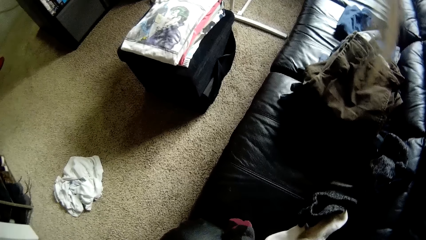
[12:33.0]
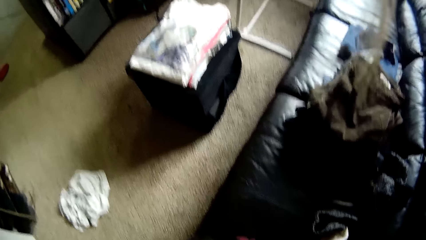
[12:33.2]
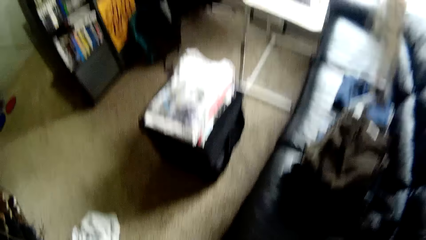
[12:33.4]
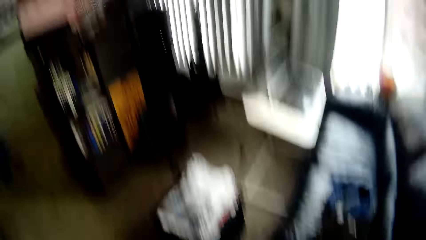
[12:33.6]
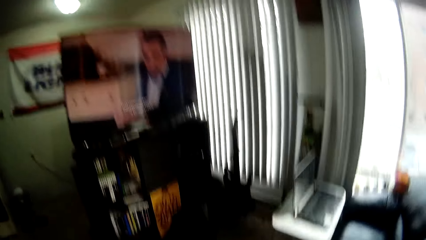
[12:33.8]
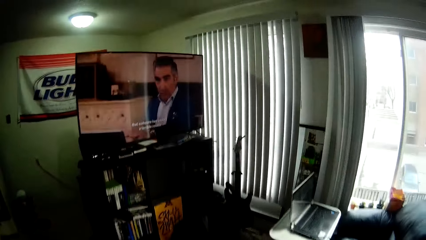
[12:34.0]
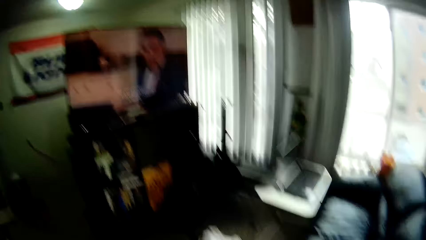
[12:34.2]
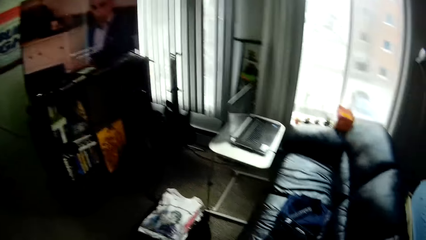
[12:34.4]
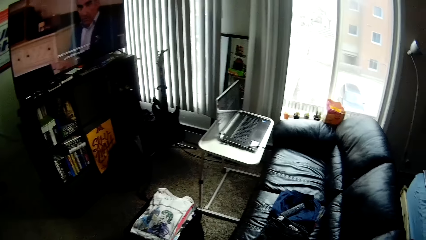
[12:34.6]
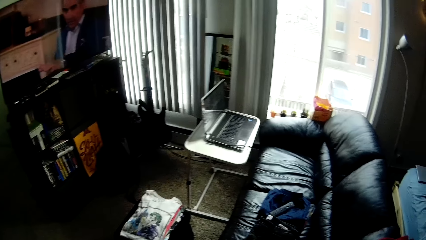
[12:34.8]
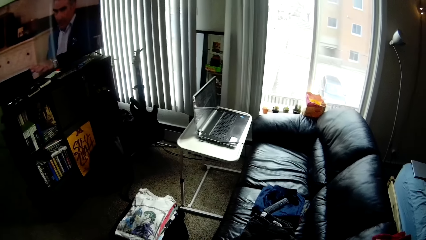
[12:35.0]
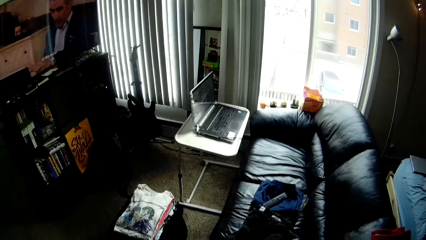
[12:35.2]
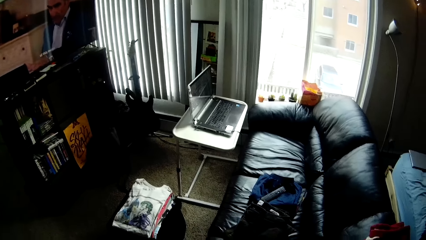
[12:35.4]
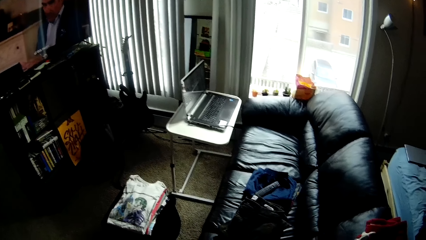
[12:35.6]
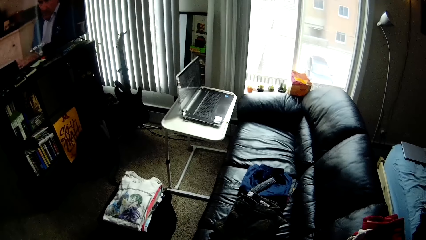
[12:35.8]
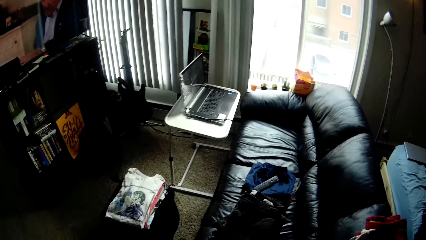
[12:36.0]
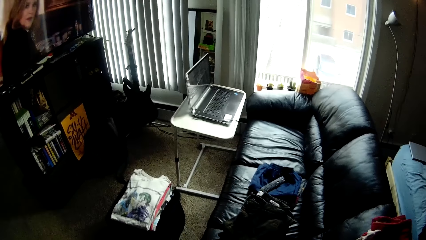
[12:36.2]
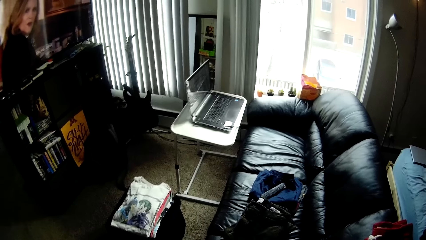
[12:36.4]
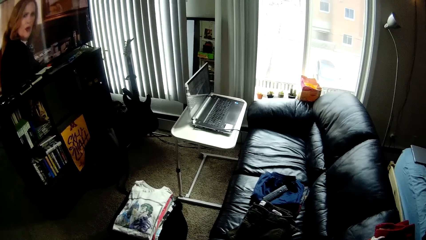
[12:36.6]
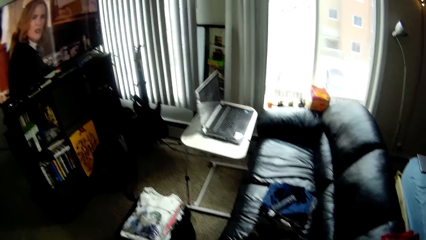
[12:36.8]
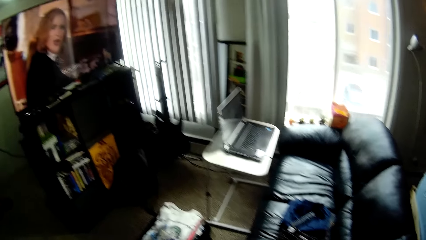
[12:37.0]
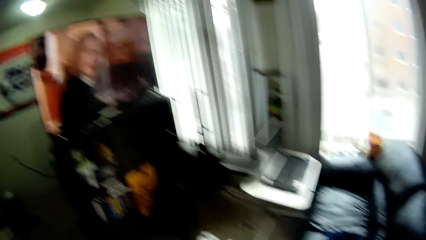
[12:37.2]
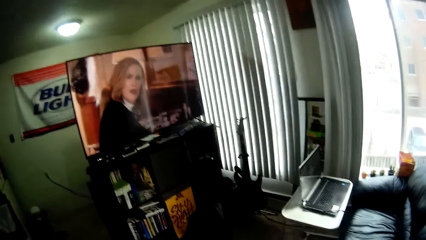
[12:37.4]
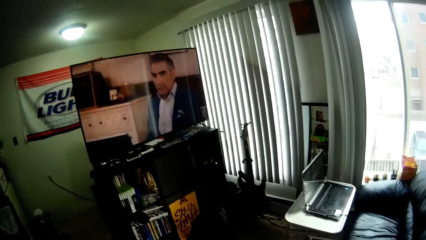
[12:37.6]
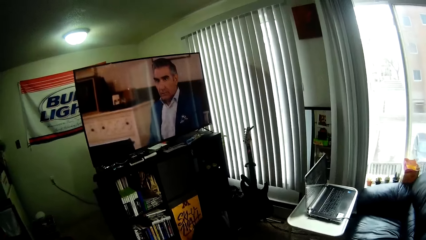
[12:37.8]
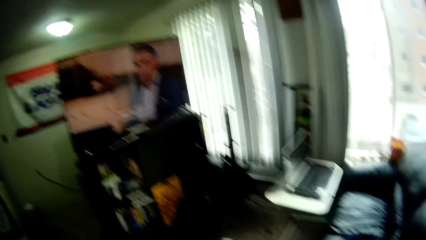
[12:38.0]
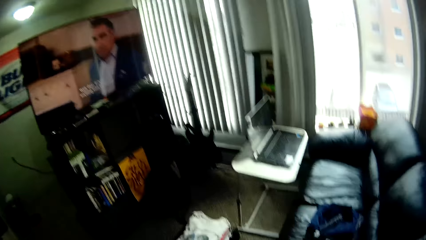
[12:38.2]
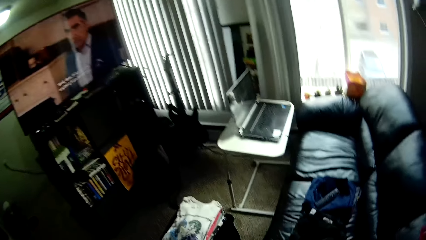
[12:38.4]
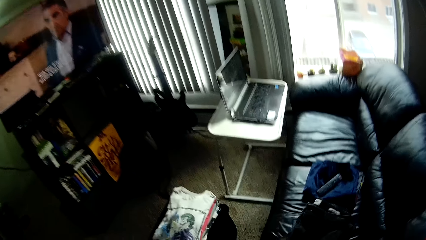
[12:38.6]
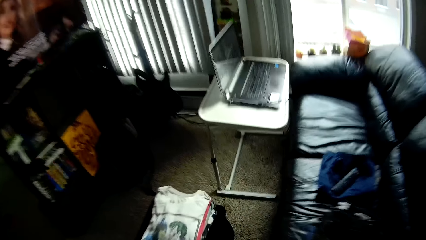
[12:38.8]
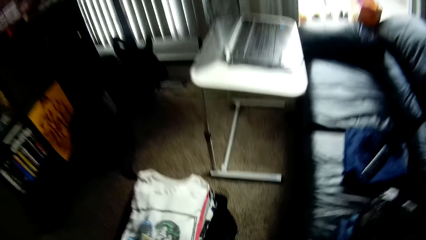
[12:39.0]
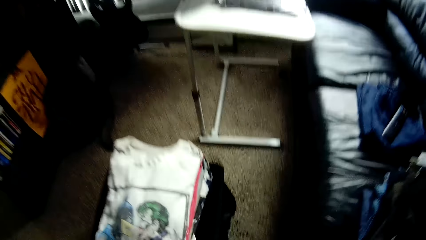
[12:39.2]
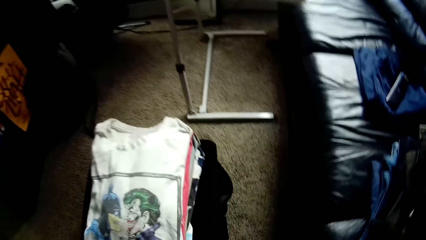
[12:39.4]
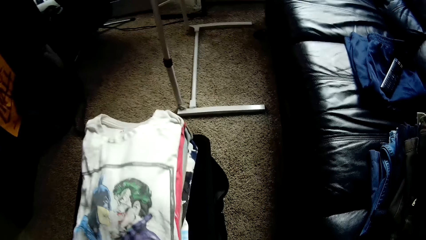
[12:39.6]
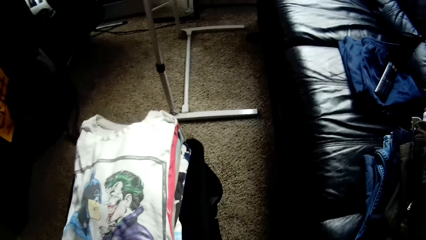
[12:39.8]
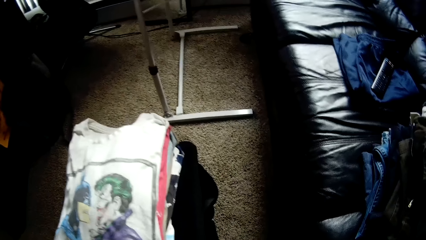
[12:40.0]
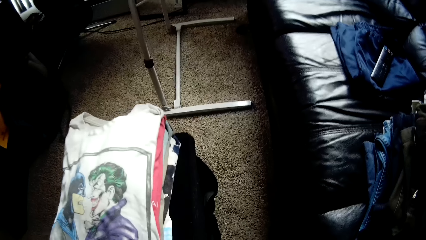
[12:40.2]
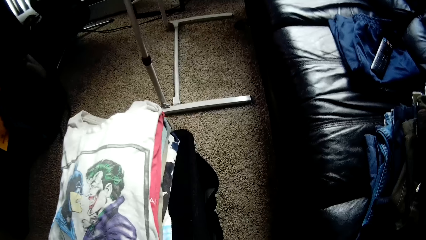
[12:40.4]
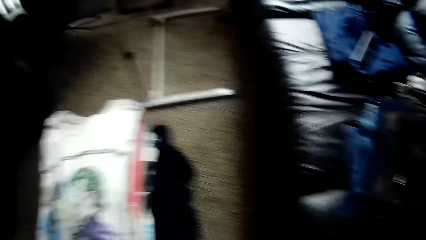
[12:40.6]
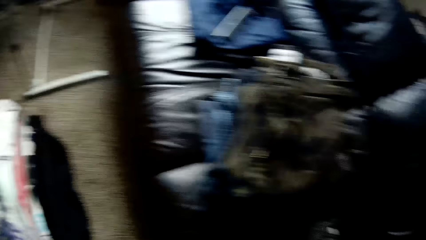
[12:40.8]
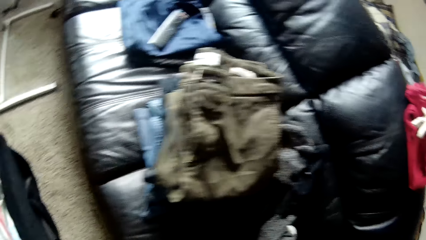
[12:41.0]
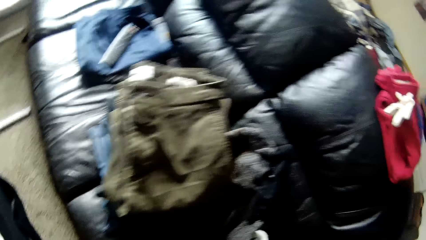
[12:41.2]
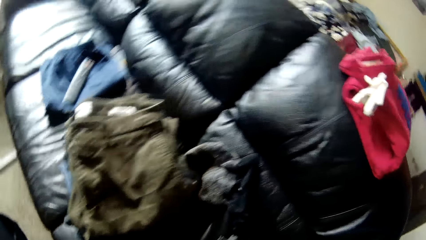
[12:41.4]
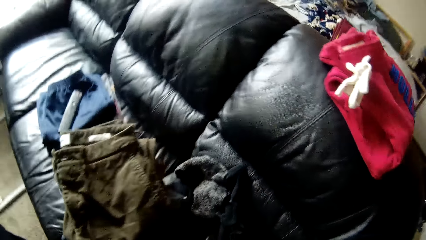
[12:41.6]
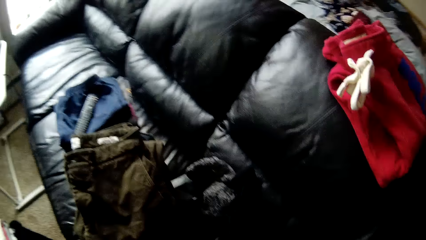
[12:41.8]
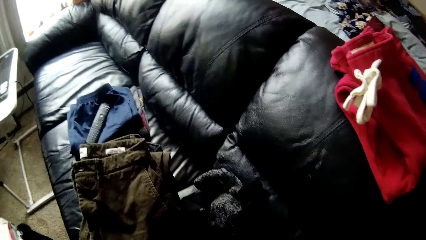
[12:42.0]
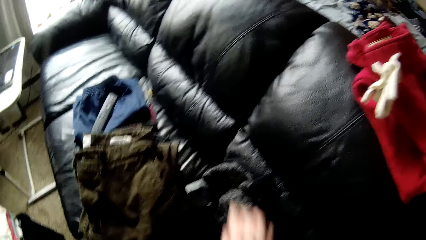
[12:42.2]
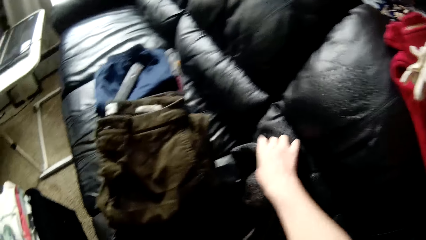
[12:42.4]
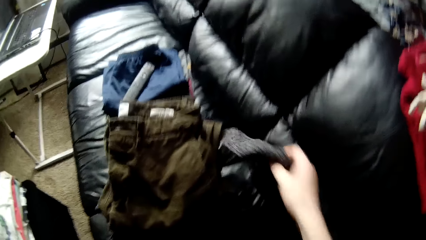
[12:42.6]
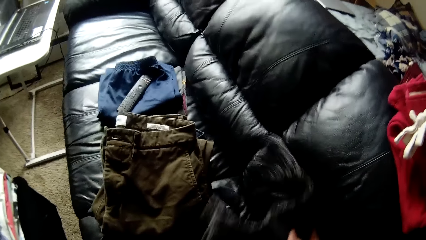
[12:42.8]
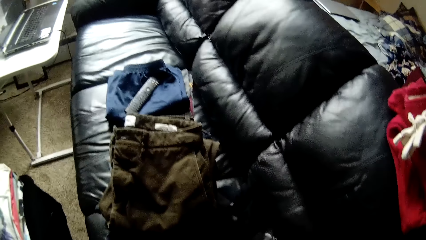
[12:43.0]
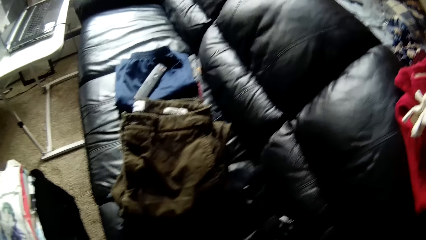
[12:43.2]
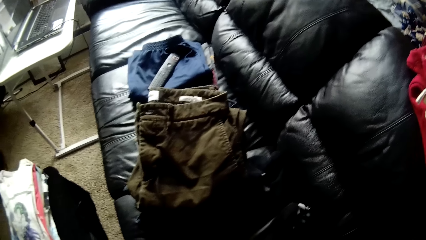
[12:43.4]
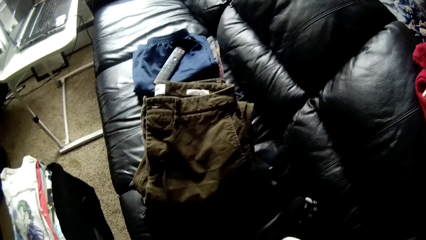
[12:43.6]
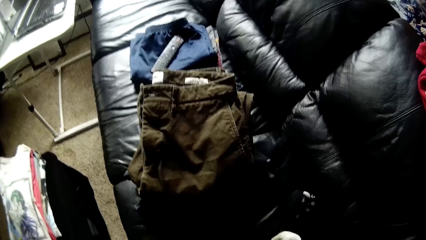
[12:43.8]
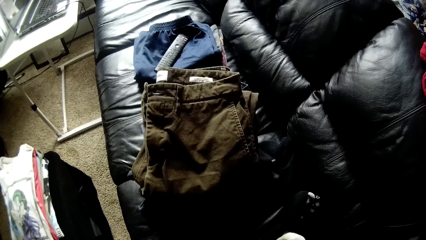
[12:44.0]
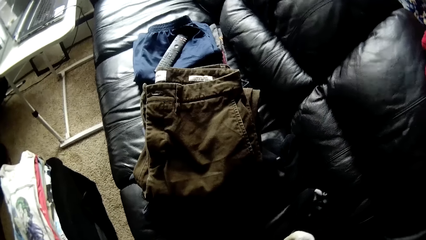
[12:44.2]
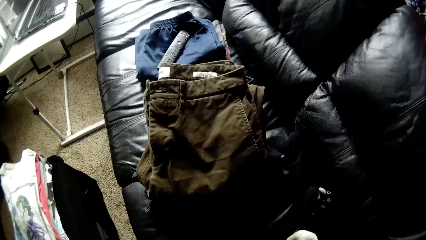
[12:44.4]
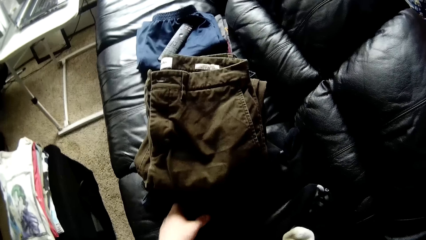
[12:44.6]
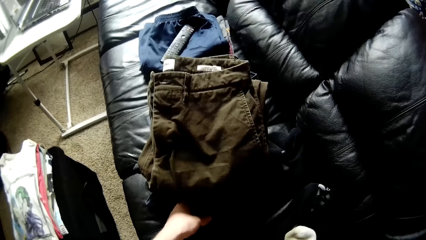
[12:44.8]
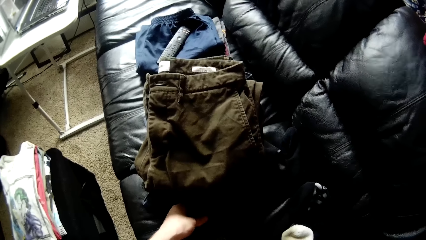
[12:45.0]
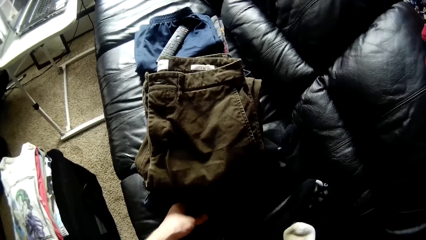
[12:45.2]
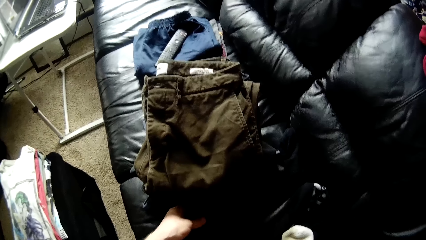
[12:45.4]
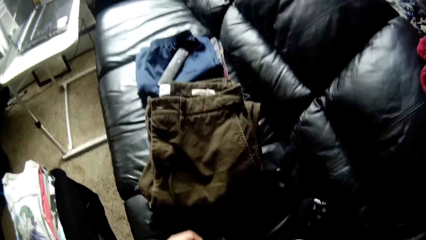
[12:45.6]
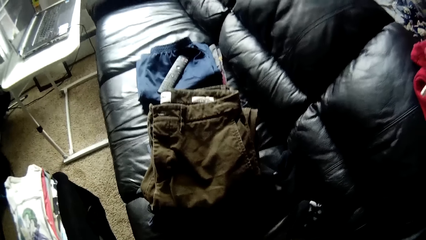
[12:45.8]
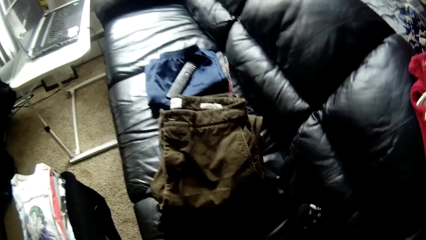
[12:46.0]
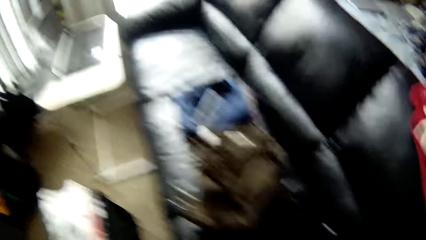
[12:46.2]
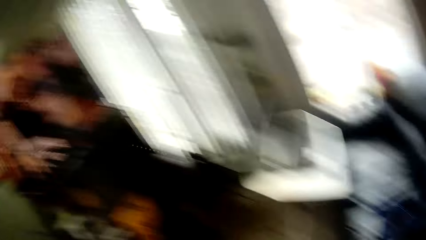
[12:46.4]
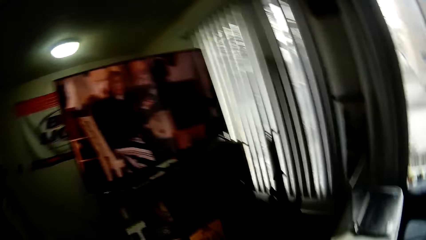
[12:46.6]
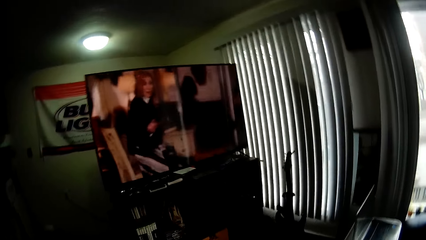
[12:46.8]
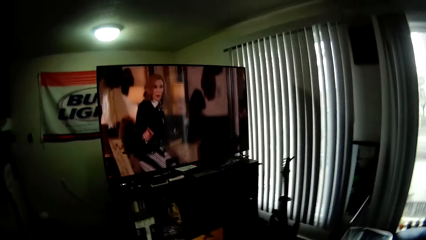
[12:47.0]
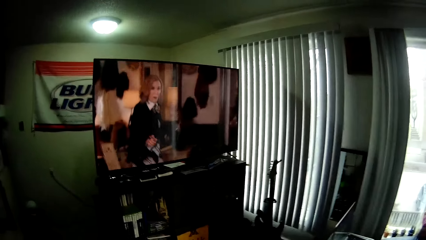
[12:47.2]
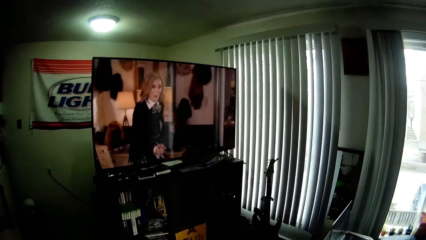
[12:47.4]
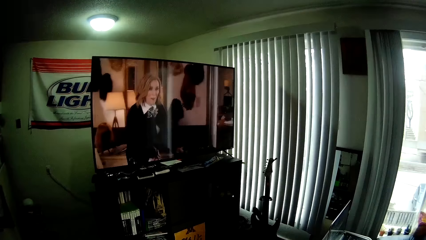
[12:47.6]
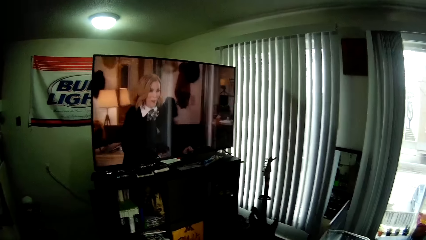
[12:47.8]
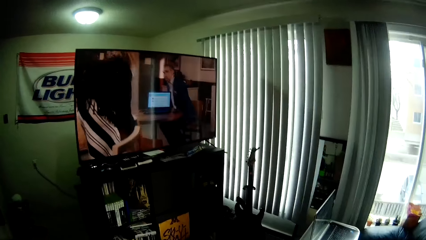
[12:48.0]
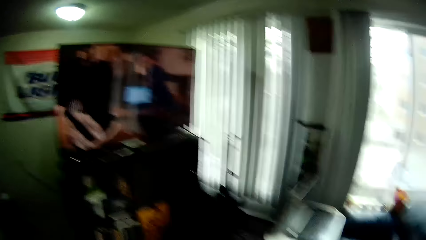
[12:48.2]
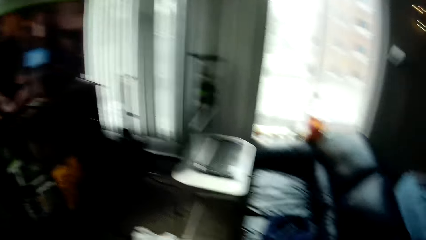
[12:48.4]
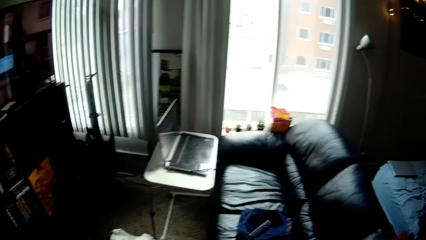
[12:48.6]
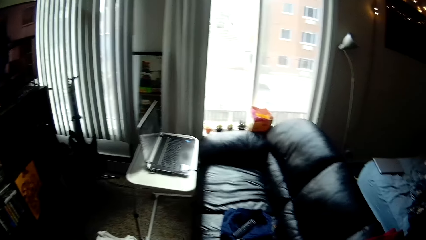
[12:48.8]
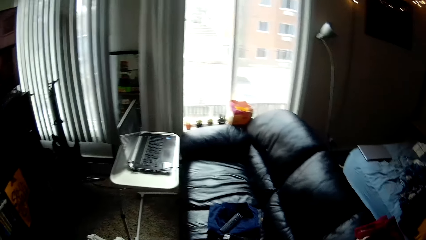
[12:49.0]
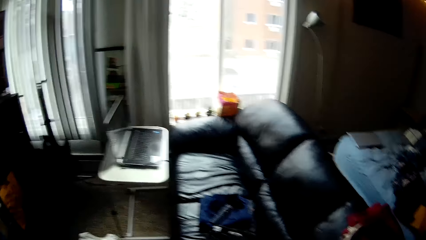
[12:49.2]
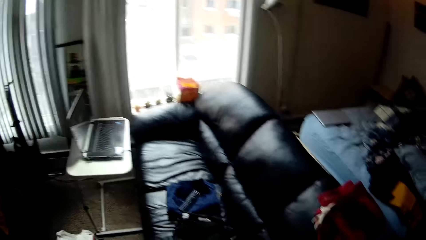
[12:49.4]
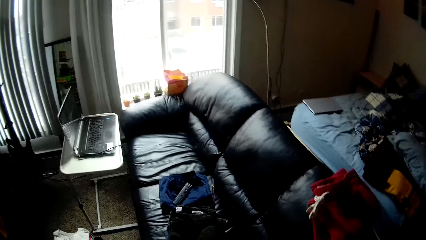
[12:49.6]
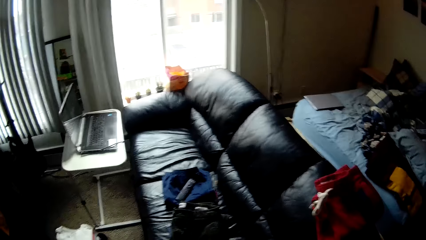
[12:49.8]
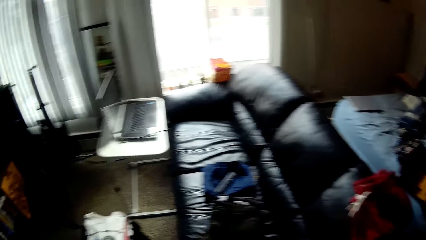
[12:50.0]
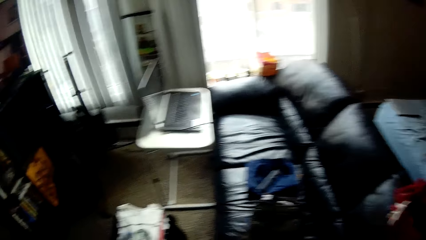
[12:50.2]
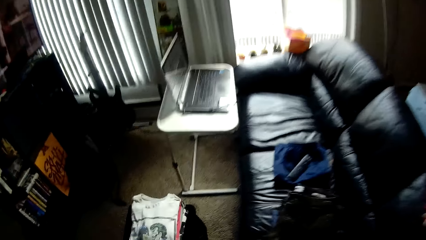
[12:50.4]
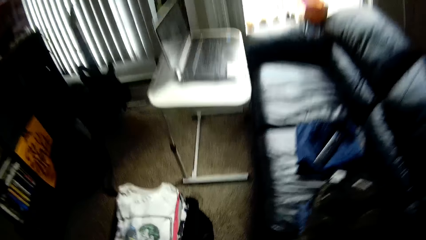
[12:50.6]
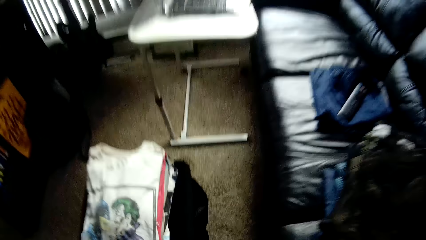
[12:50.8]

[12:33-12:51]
The camera wearer pulls her hand off the cloth. She watches the television. She bends, lifts the clothes, and walks away from the cloth. She picks up a cloth. She takes a cup from the sofa with her right hand. She holds something. She watches the television. She looks around the house.
